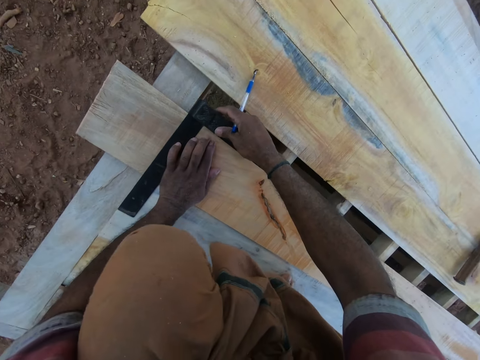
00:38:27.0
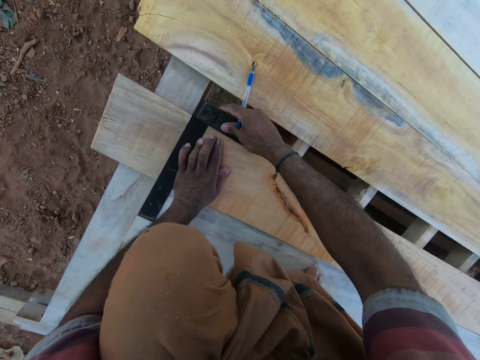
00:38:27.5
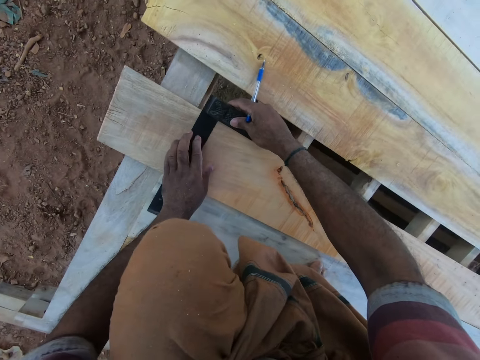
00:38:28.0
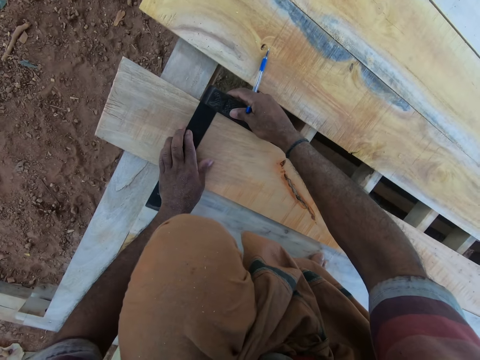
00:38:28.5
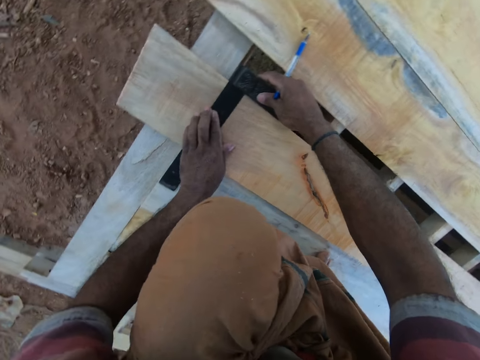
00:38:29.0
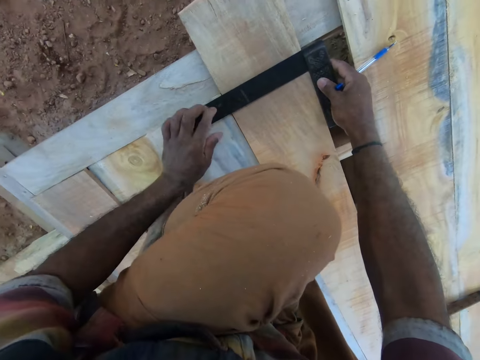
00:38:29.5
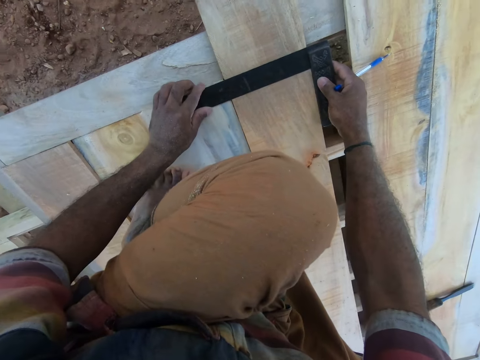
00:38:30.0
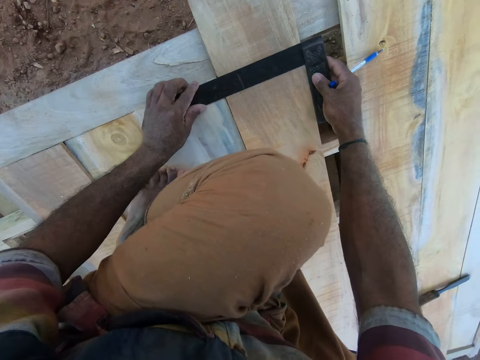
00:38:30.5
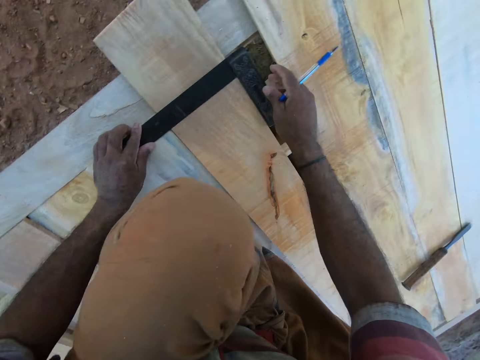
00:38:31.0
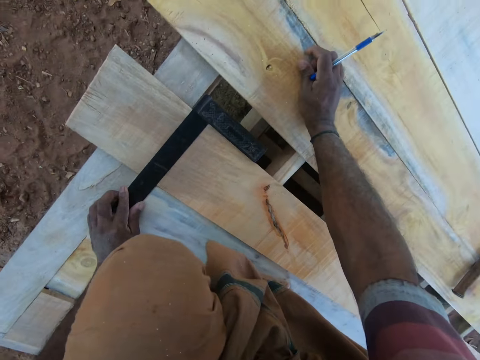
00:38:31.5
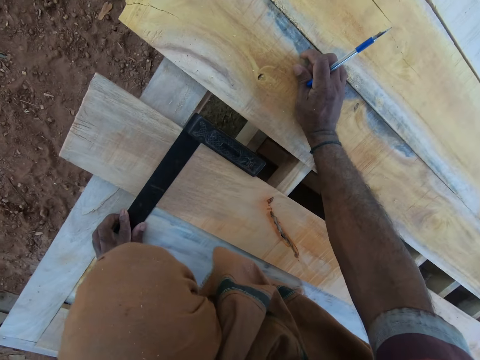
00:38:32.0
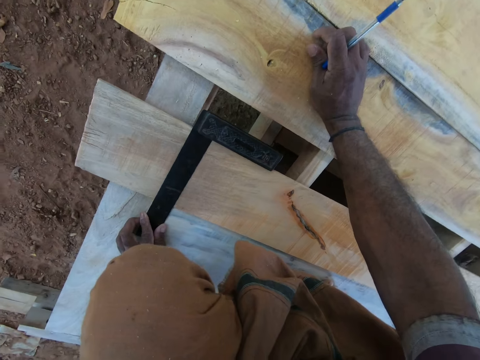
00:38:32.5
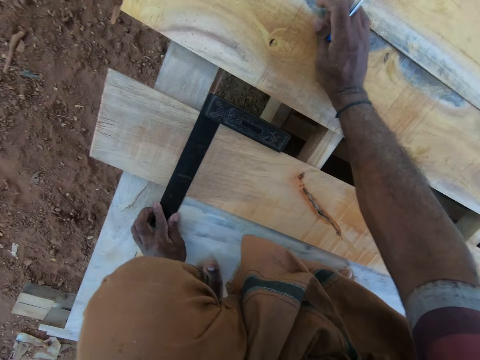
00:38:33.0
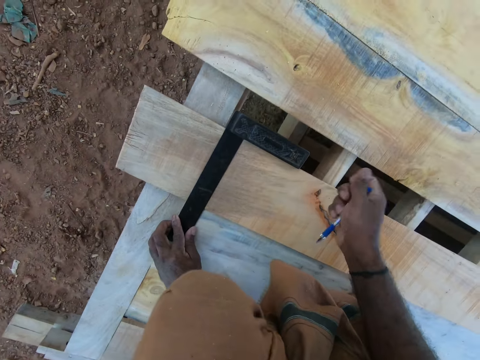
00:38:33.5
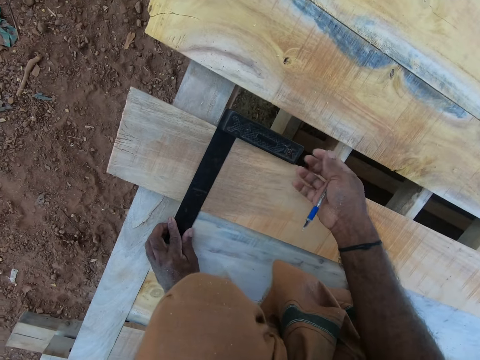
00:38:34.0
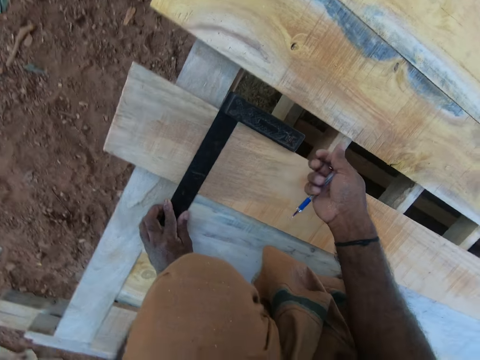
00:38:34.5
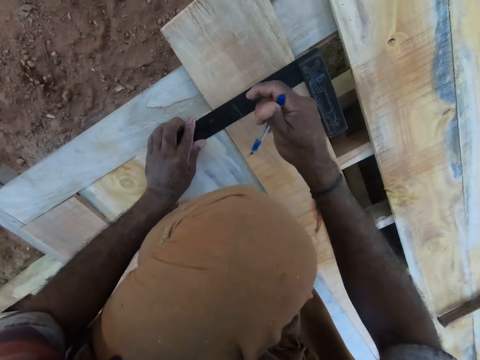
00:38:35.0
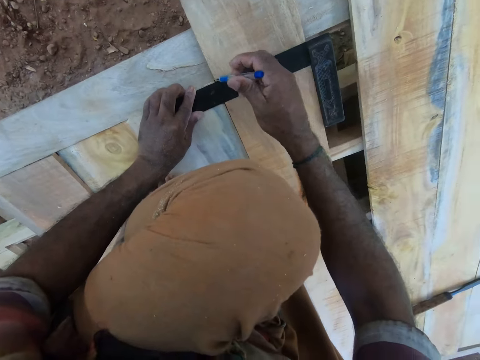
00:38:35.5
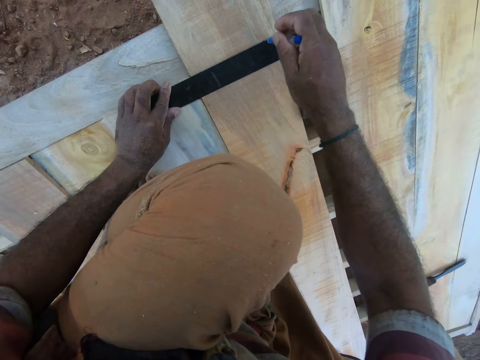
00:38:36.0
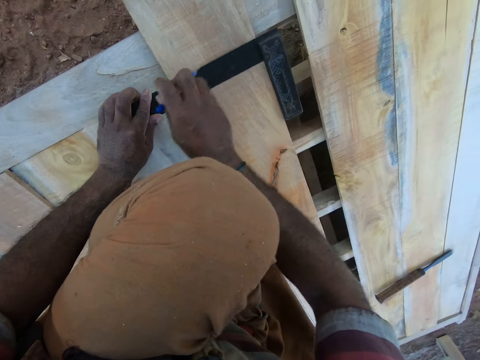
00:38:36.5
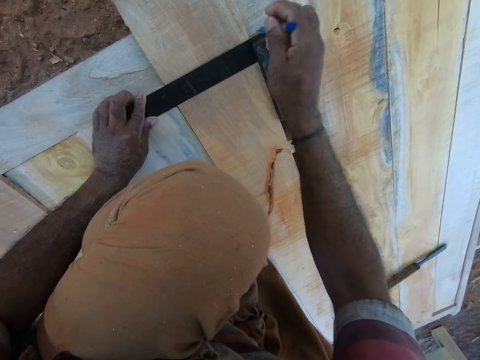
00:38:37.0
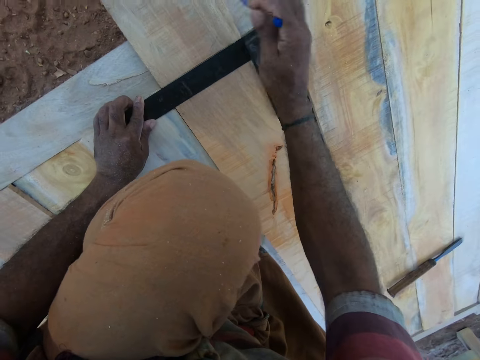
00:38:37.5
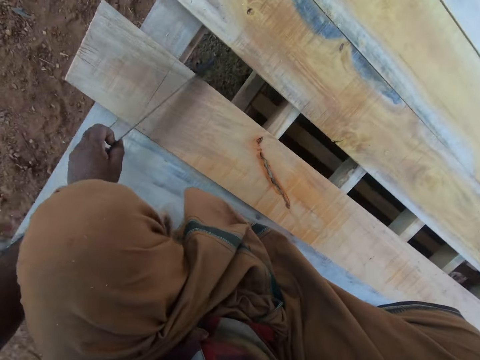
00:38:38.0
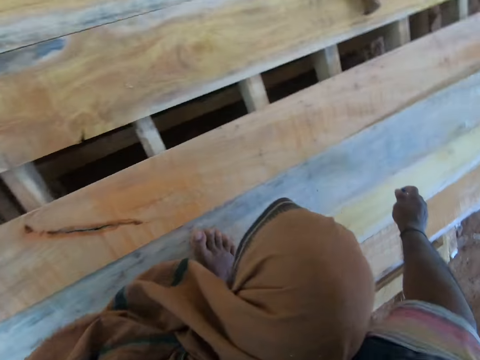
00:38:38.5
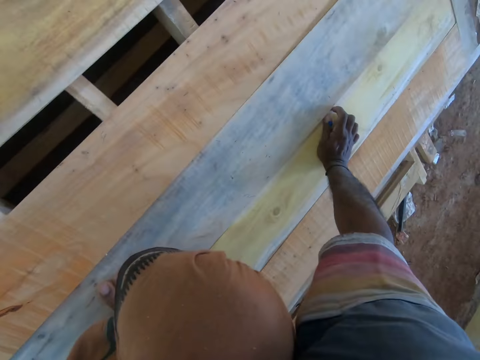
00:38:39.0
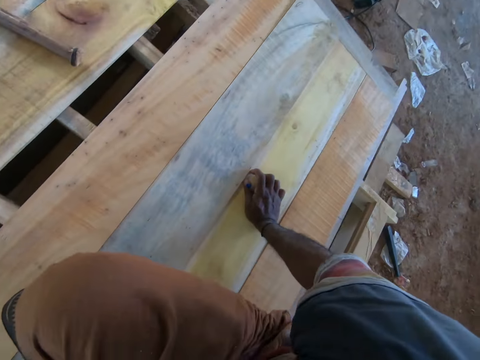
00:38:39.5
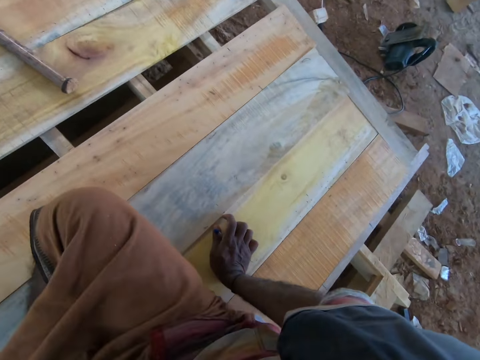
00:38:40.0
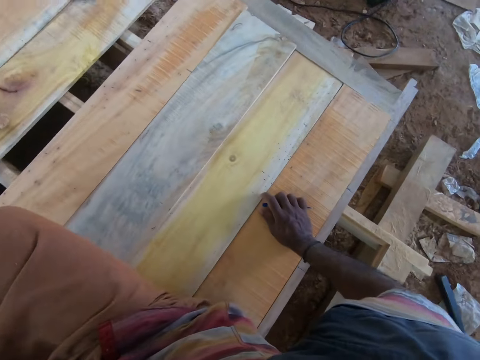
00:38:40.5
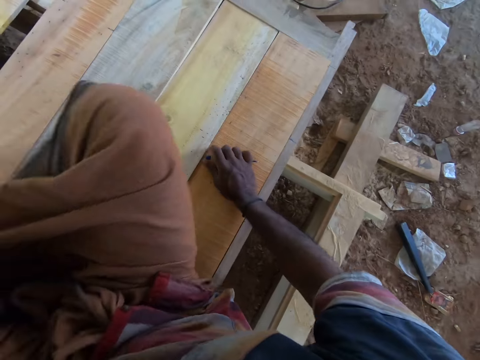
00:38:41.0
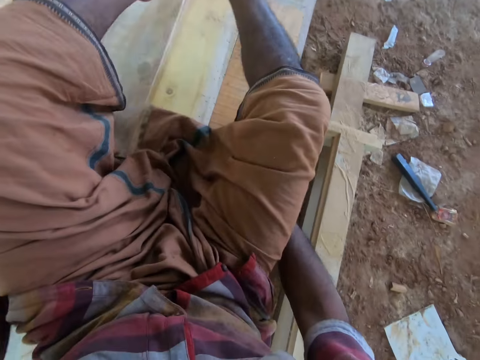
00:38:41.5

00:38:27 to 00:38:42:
The camera wearer adjusts the try square on the wooden planks with his right hand. He holds the try square to the wooden planks with both hands. He places his right hand on the wooden plank. He draws on the wooden plank with the try square in his left hand and the pen in his right hand. He picks up the try square from the wooden plank with his left hand. He moves his body on the incomplete desk.

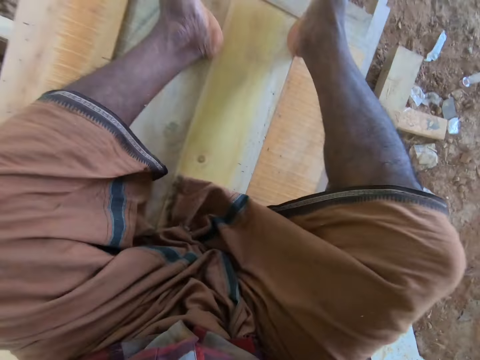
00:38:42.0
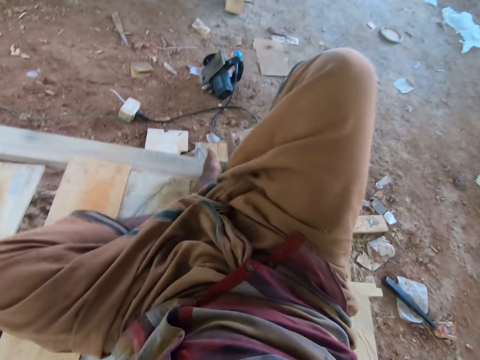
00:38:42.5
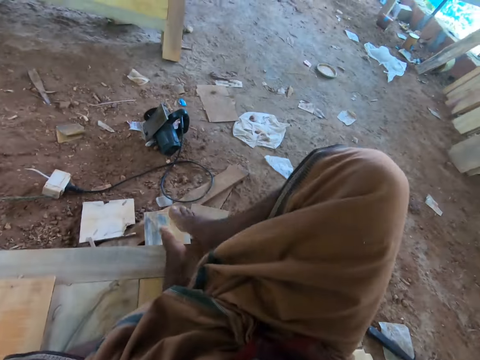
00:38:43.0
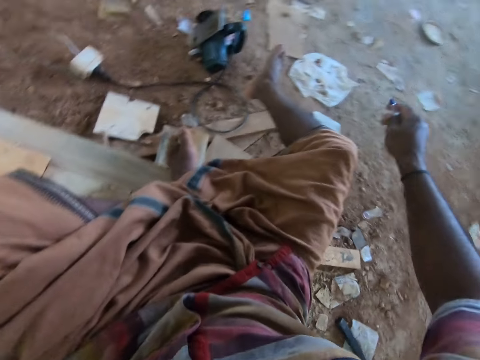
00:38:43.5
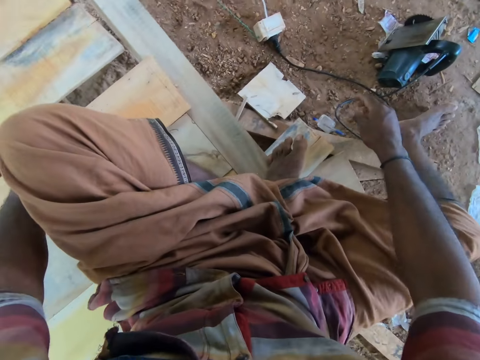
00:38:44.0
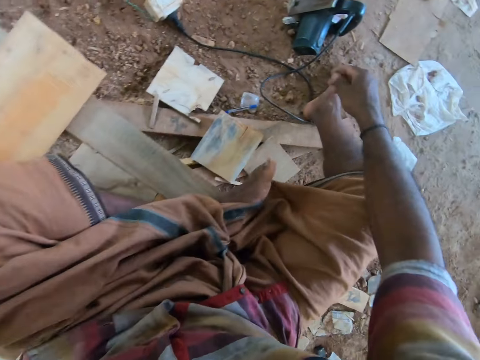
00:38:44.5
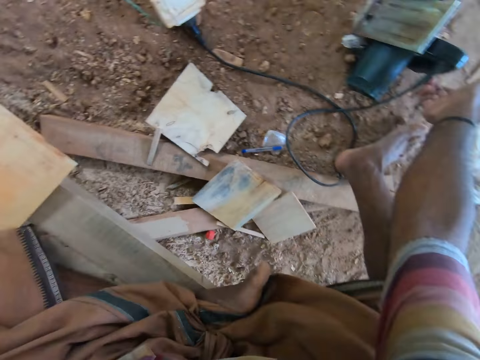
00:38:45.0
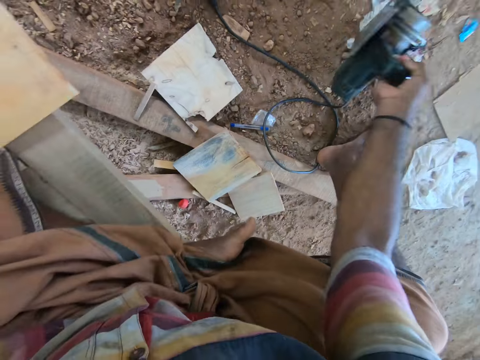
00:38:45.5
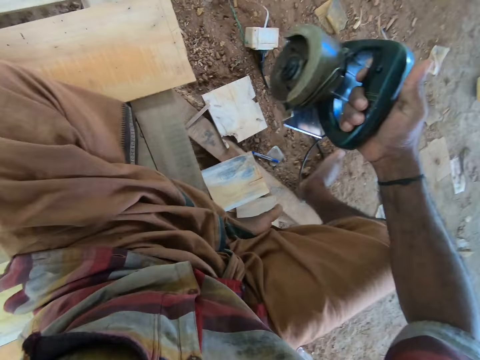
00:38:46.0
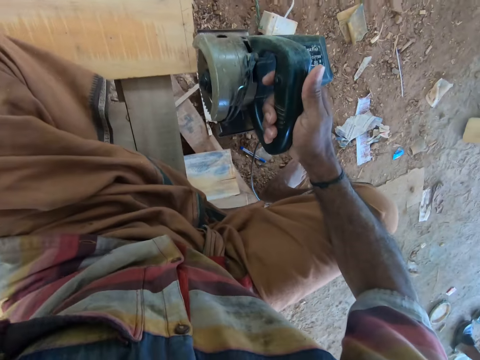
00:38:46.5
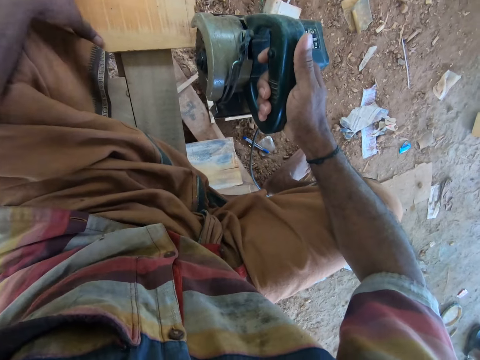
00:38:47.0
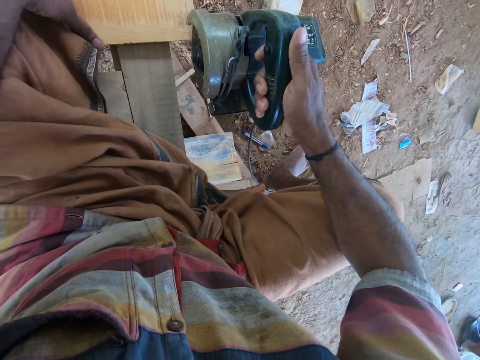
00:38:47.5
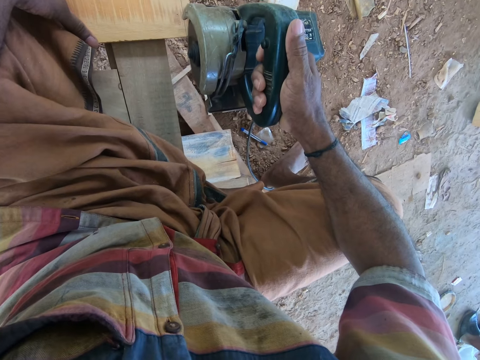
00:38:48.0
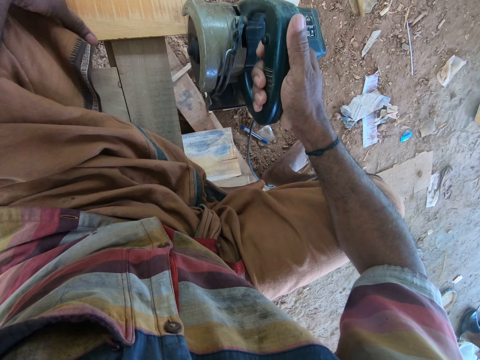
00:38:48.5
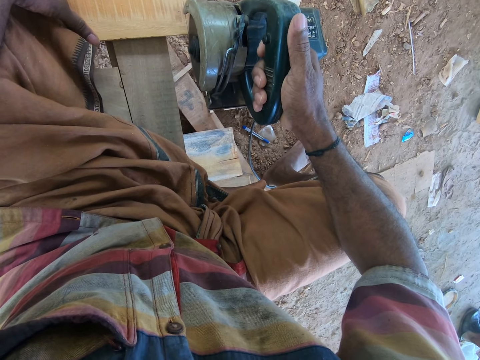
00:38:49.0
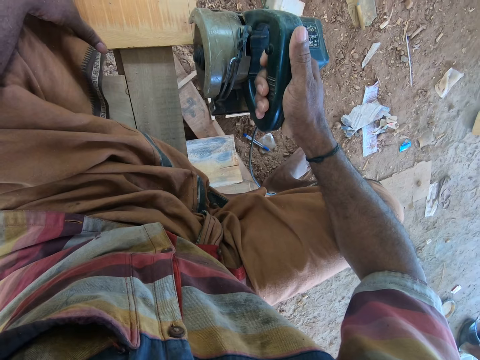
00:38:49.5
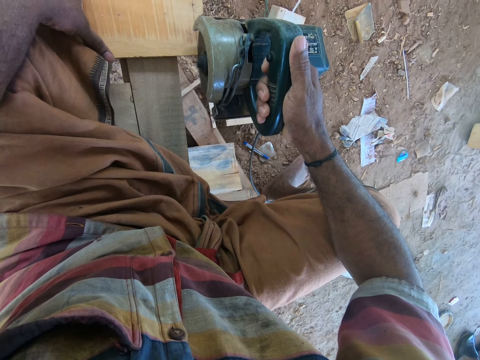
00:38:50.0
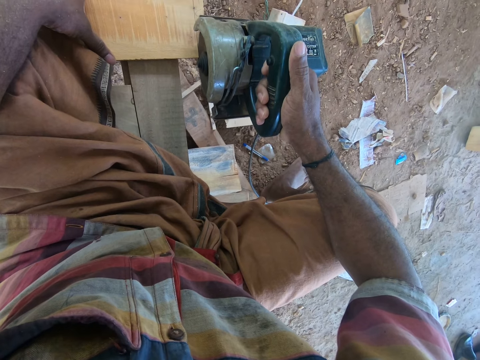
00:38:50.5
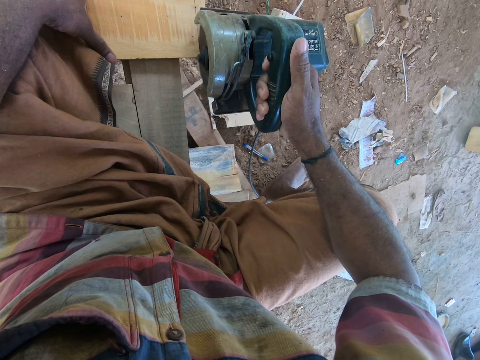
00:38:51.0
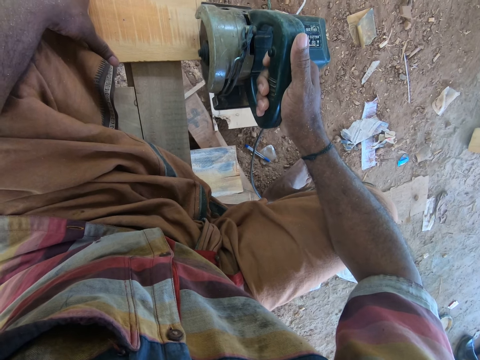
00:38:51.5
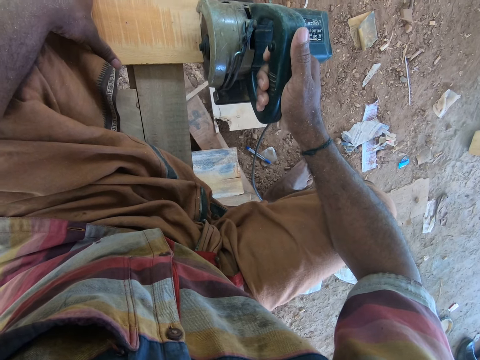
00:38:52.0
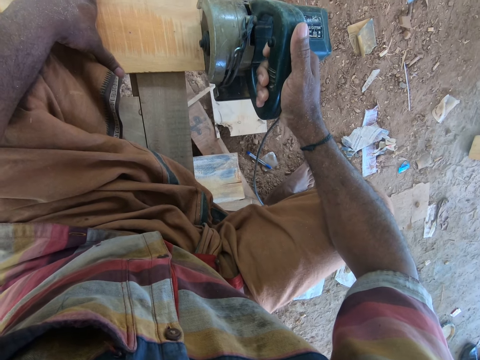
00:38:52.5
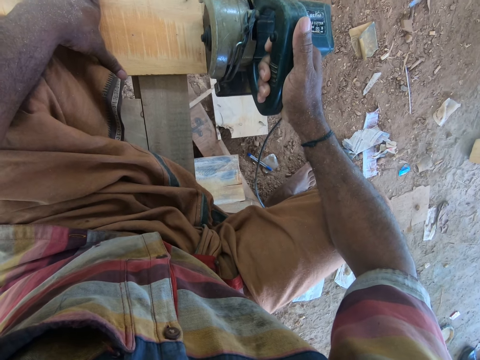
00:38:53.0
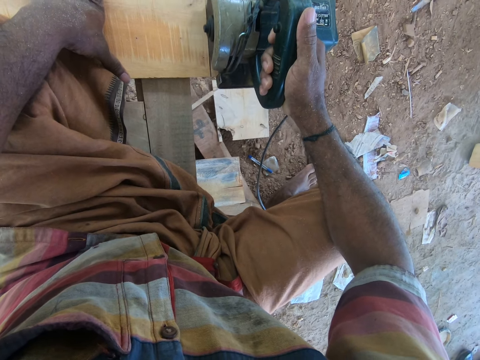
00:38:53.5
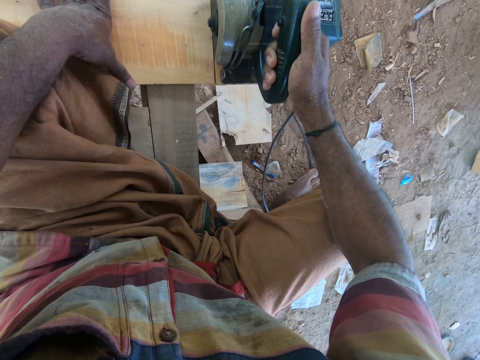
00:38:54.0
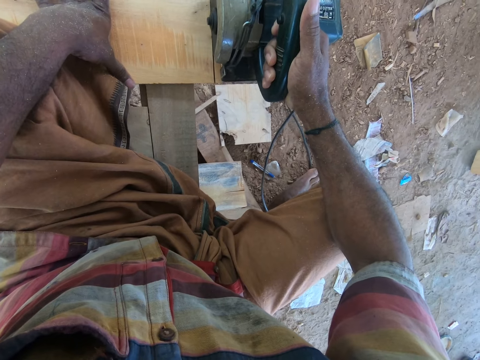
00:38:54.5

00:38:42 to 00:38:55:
The camera wearer drops the pen on the ground with his right hand. He picks up the circular saw from the ground with his right hand. He holds the wooden plank with his left hand. He cuts a part of the wooden plank with the circular saw in his right hand.
